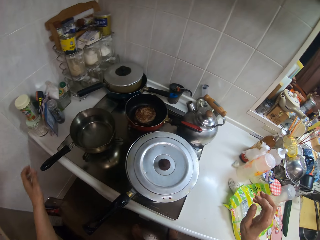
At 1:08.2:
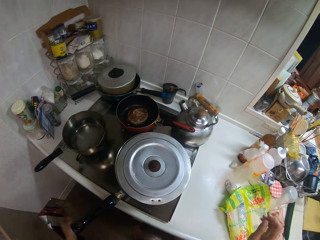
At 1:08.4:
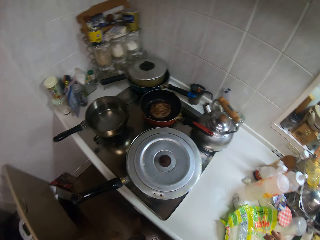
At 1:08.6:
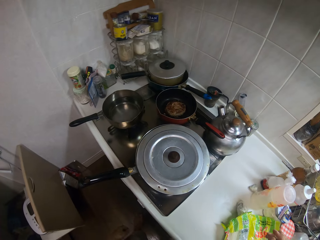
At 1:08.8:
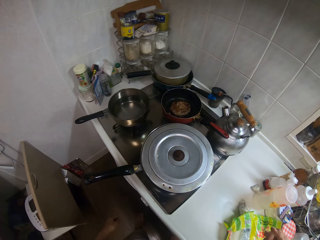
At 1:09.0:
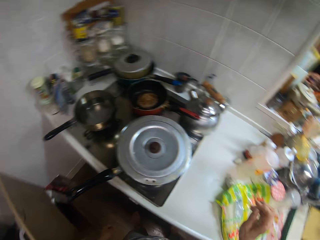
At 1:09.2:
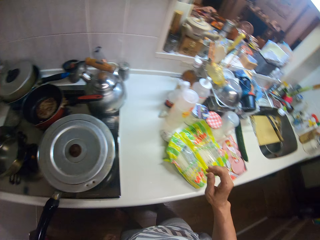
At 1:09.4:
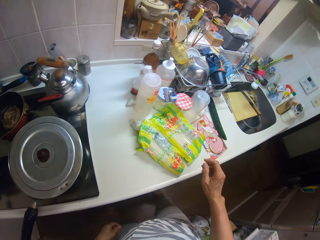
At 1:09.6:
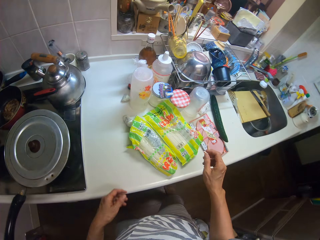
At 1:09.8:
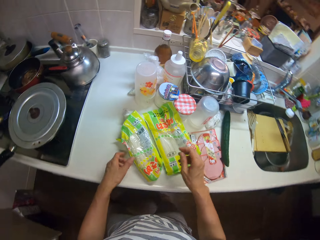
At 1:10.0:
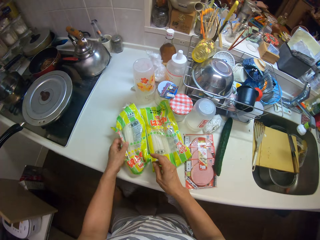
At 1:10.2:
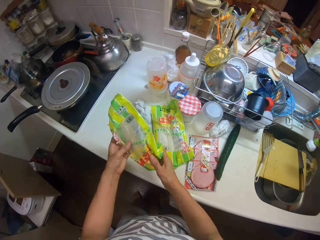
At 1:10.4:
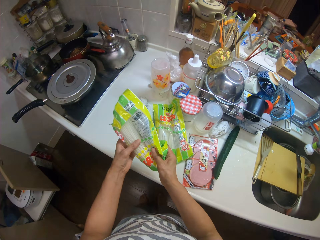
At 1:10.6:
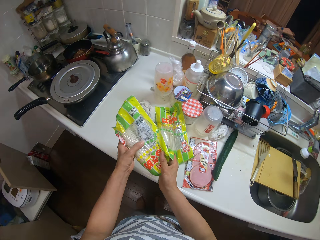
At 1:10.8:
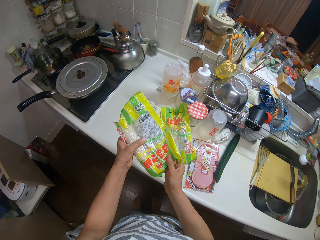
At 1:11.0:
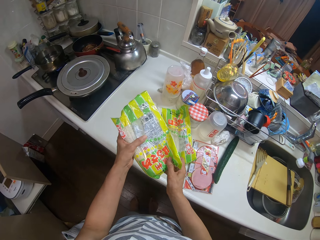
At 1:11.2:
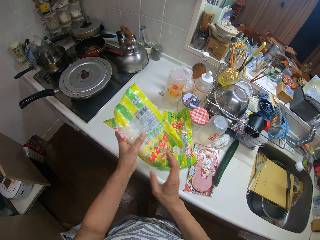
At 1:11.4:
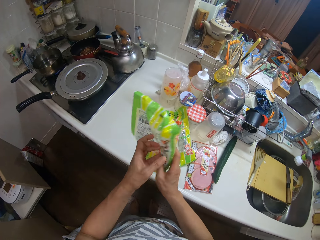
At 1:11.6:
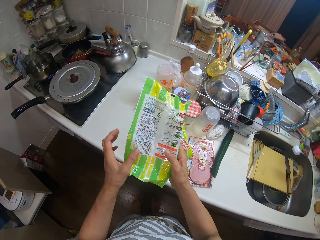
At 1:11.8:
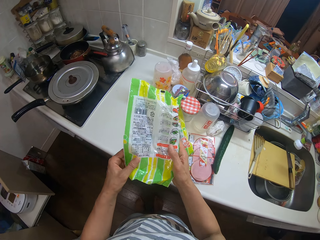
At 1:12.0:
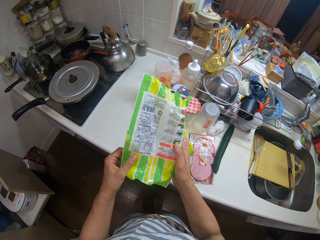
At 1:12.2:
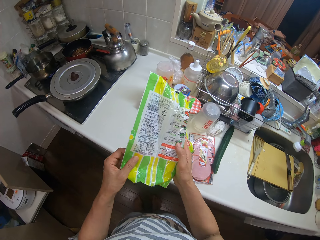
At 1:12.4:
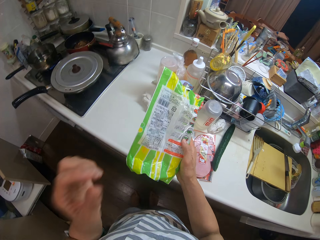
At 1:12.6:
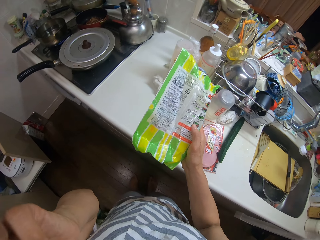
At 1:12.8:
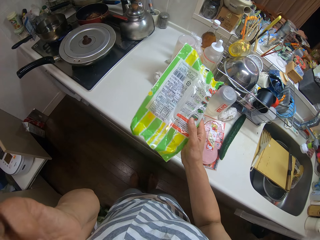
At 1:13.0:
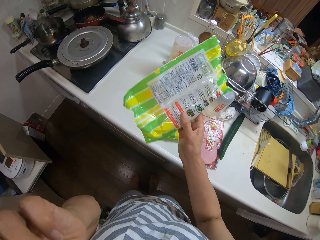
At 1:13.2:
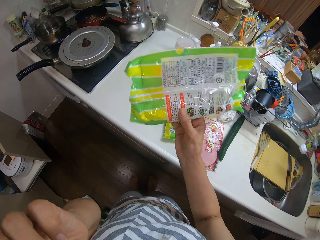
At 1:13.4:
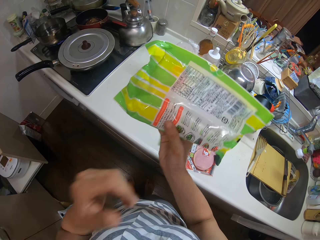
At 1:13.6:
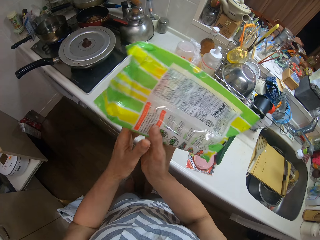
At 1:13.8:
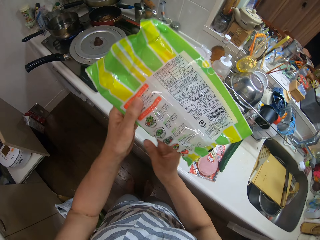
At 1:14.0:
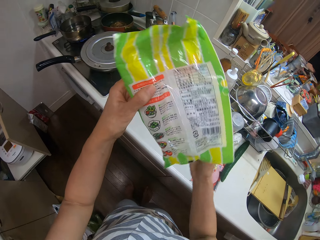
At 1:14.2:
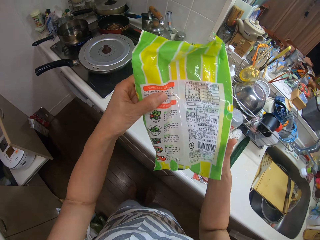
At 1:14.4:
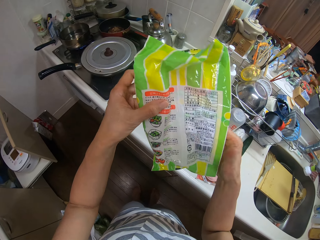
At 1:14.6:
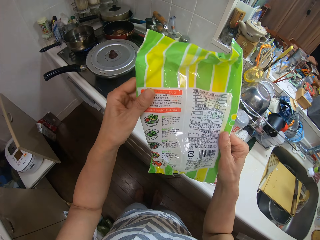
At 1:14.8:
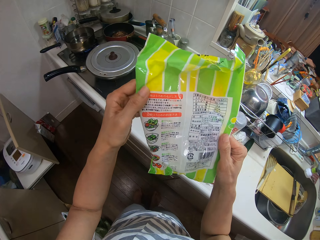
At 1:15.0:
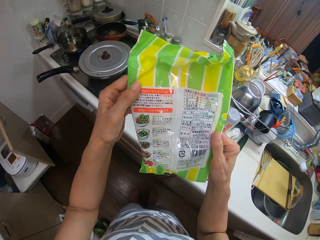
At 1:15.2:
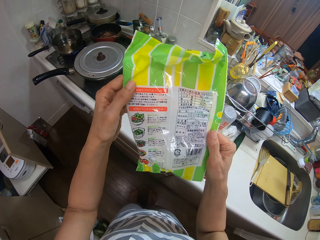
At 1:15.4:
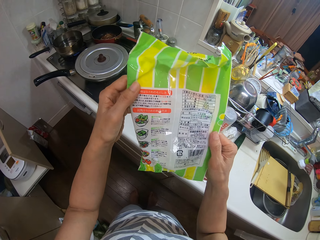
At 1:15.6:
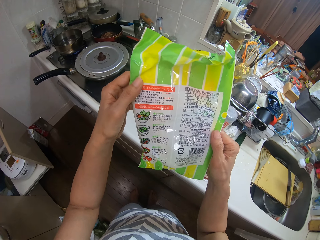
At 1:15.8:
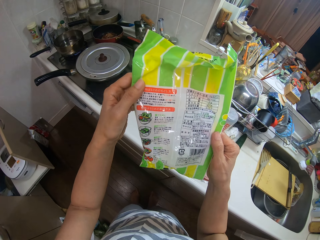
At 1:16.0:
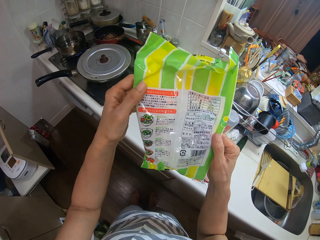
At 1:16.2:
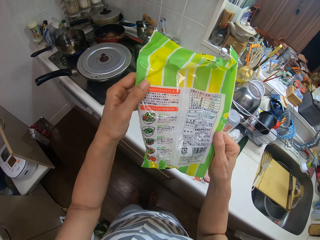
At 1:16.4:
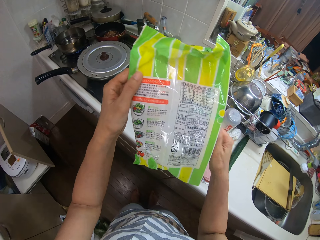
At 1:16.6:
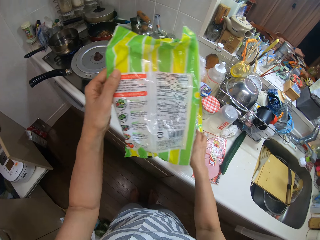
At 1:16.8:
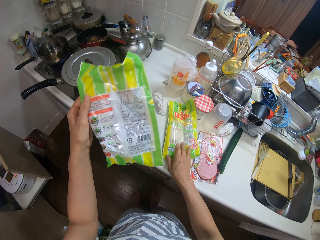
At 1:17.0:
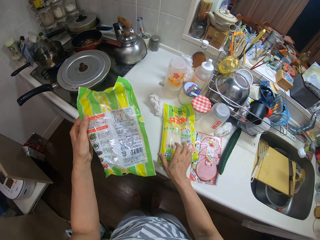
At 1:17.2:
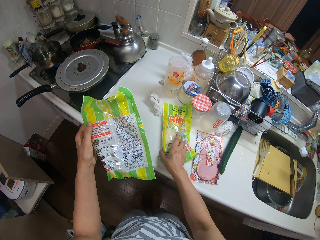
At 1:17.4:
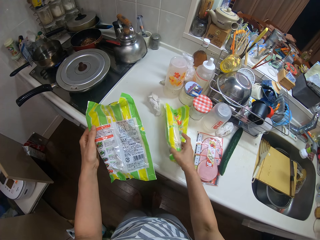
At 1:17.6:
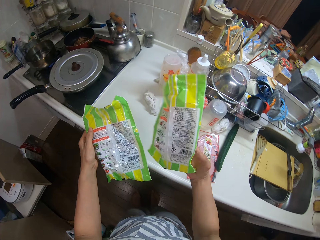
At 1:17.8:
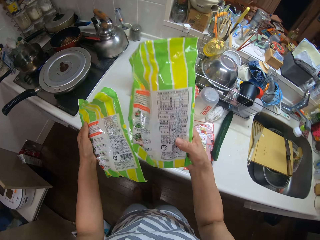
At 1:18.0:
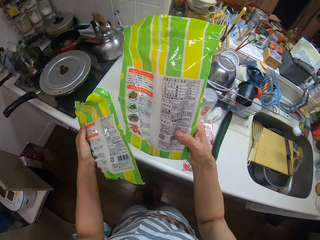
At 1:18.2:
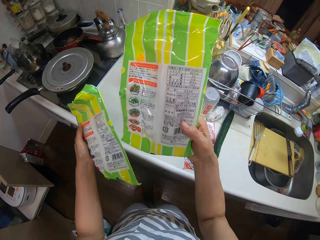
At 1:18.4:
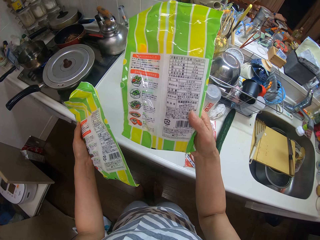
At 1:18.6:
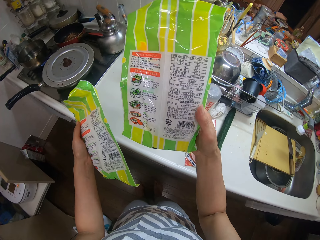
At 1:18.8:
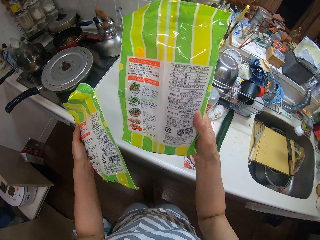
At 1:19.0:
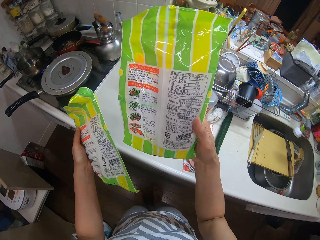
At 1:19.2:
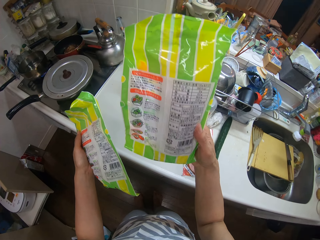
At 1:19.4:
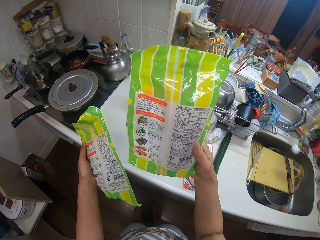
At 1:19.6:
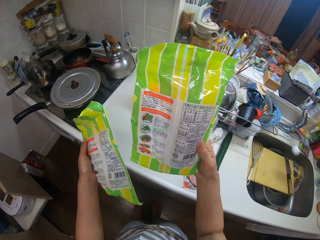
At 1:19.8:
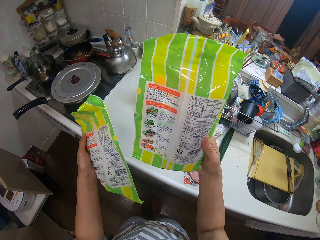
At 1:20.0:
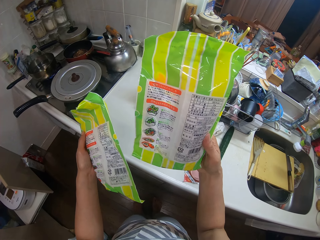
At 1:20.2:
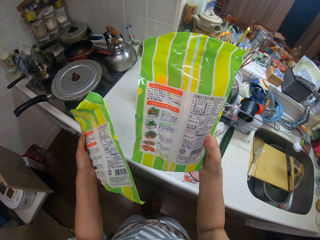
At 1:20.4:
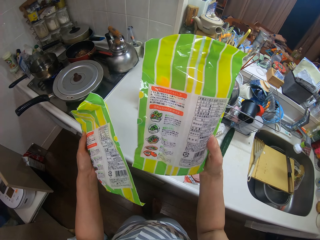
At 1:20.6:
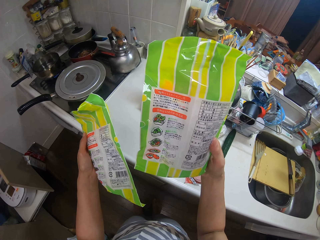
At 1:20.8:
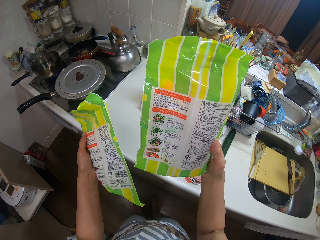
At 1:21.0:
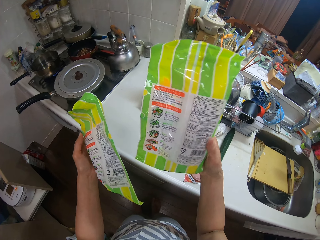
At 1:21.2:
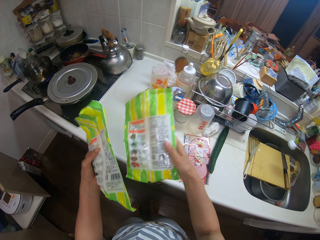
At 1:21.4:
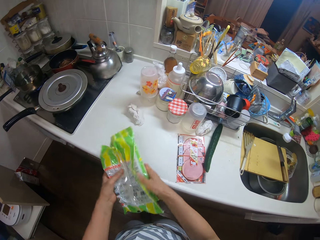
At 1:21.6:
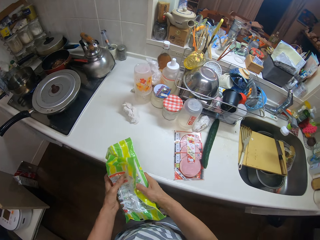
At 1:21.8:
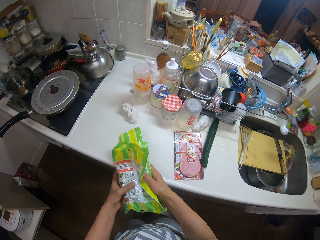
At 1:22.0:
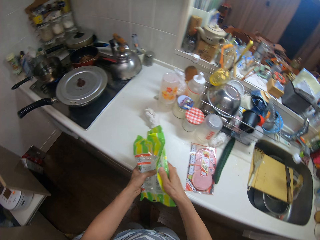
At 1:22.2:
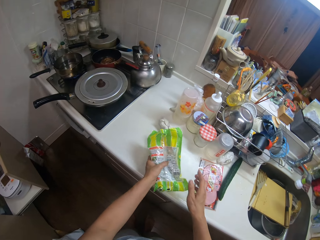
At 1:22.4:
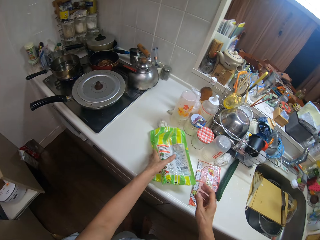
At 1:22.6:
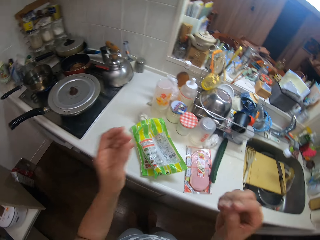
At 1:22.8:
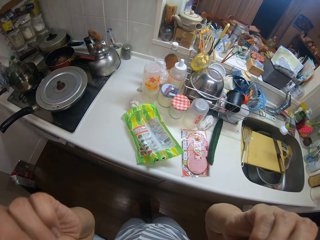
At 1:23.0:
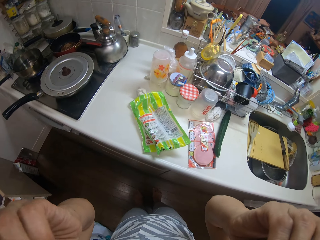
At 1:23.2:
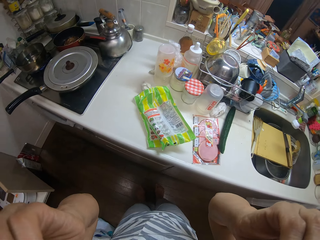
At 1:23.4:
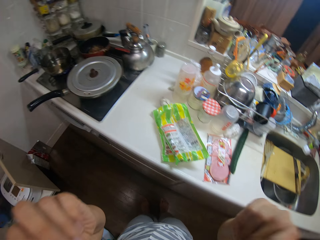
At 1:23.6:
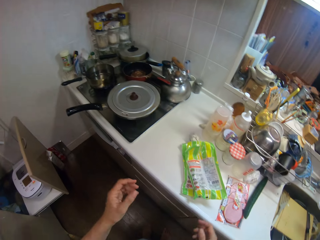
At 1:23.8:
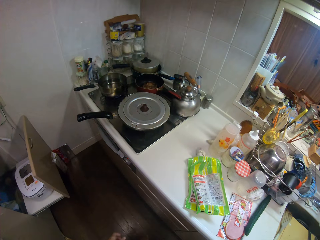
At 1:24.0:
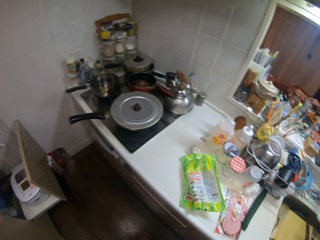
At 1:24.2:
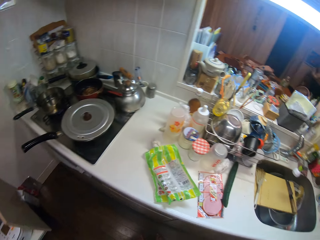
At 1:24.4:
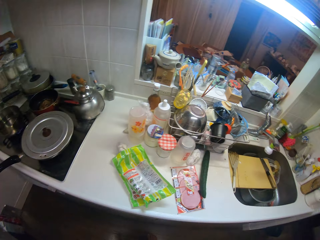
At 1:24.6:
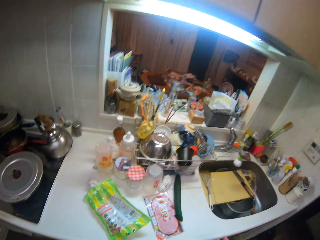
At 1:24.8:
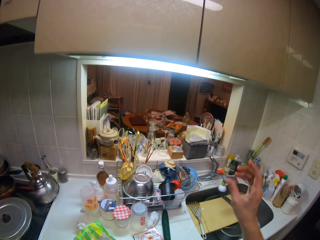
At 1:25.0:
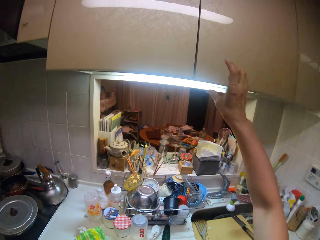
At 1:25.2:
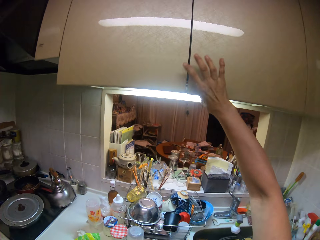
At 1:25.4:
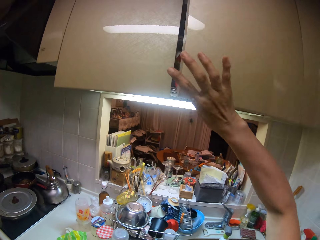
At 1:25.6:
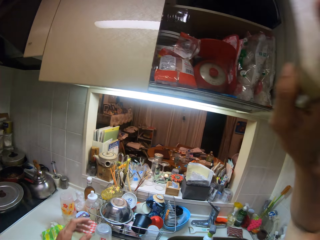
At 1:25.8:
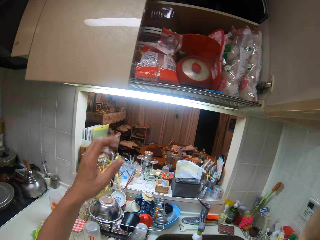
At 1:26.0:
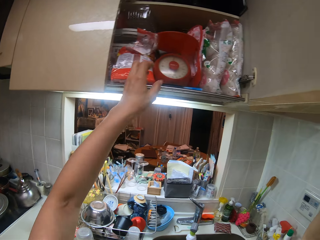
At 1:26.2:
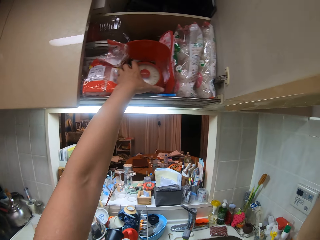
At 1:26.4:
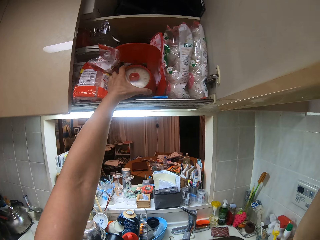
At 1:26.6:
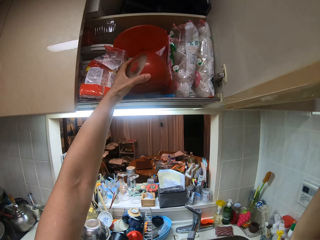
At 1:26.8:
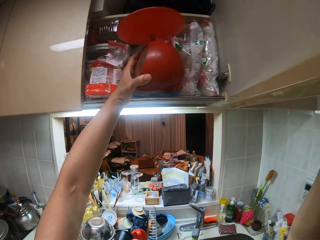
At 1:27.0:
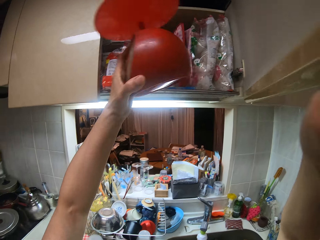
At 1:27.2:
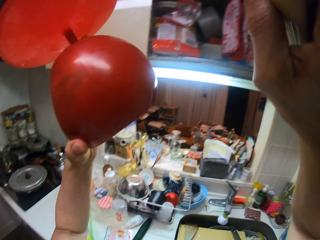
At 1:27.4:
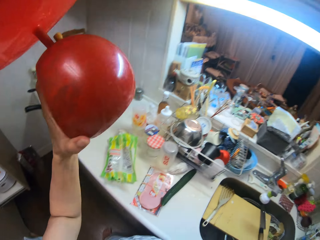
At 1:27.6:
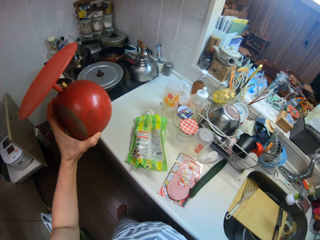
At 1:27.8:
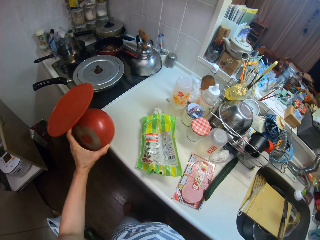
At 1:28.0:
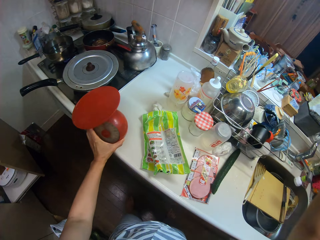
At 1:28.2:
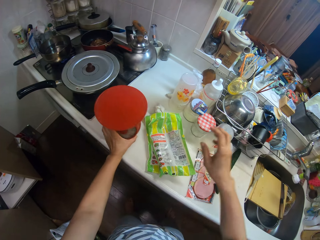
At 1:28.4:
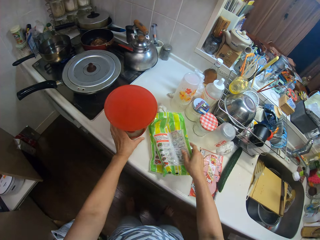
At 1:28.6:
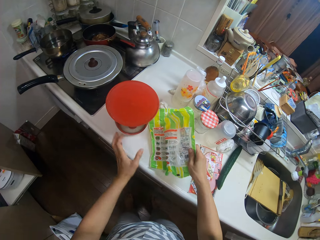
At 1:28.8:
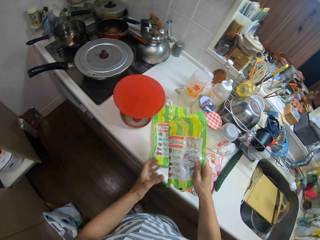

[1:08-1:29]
The camera wearer picks up one of the packs or sachets on the table with her two hands. She looks at the sachet. She picks up another pack from the table with her right hand. She holds the packs with her two hands. She drops the packs on the table with her left hand. She looks around. She opens a cupboard or drawer with her right hand. She removes a weighing scale from the cupboard with her left hand. She drops the weighing scale on the table with her left hand.
